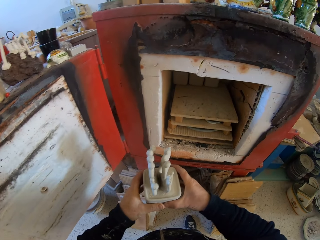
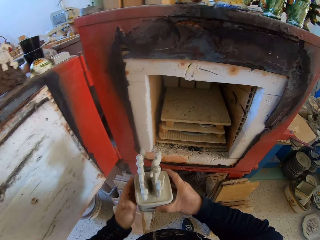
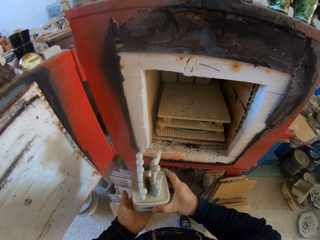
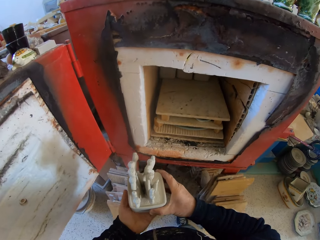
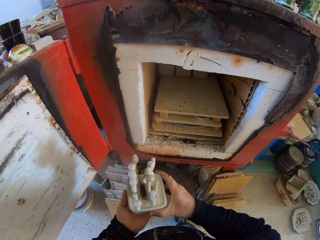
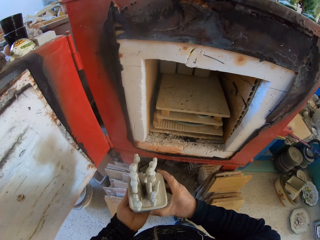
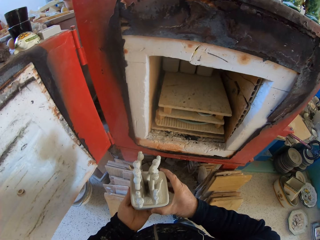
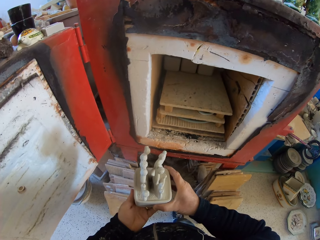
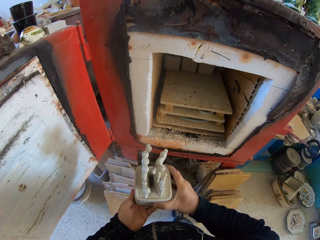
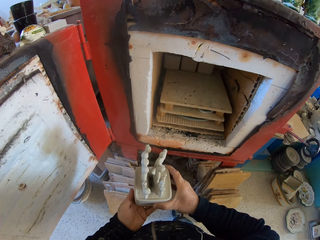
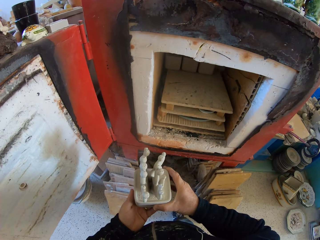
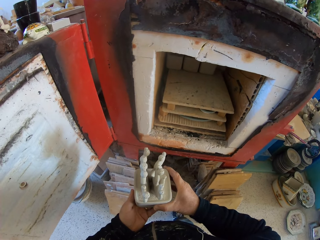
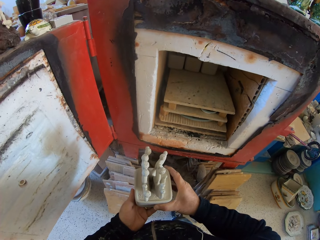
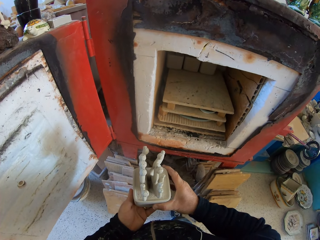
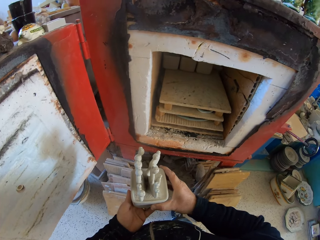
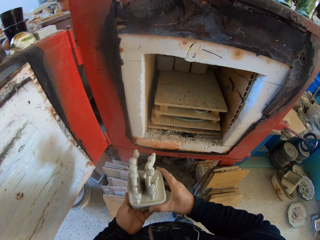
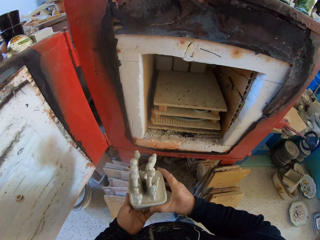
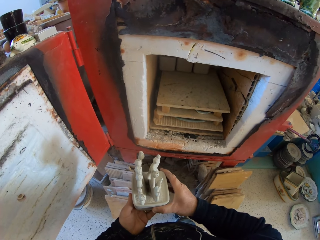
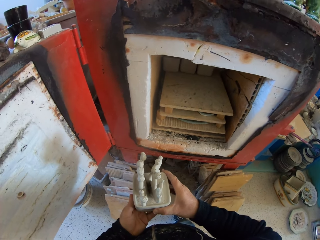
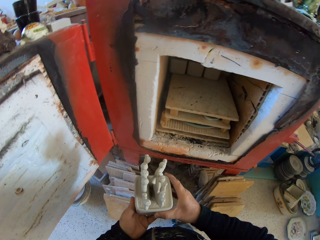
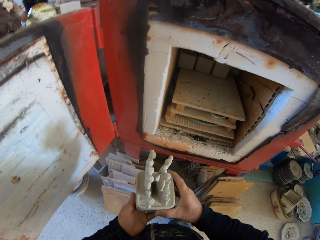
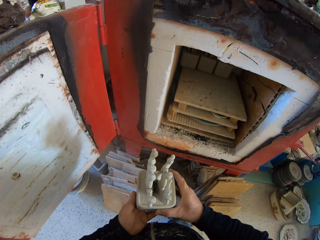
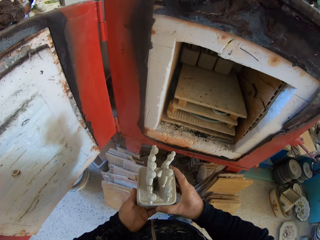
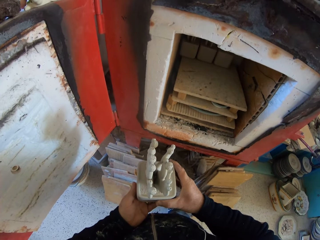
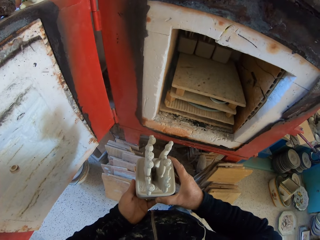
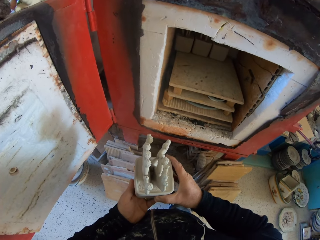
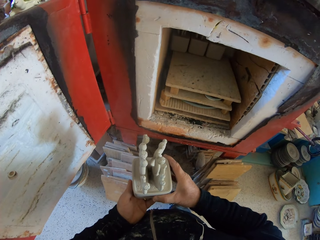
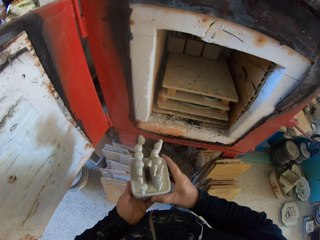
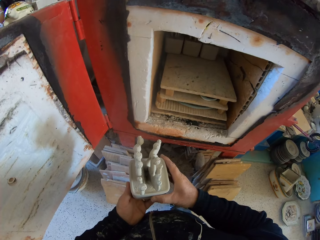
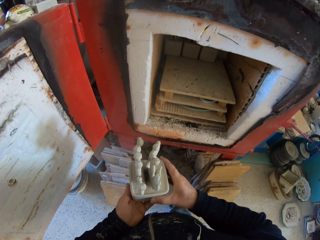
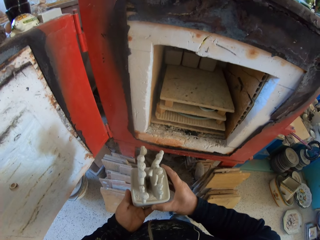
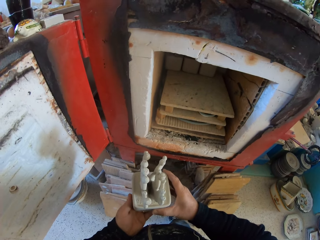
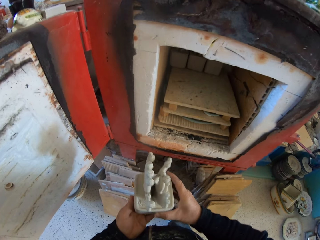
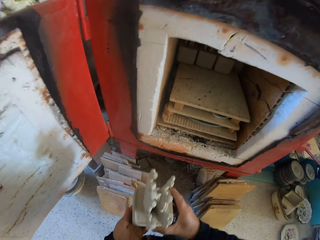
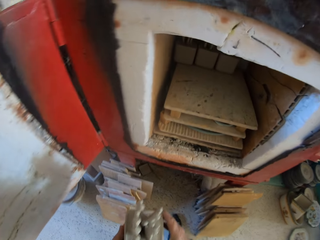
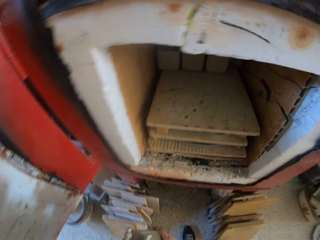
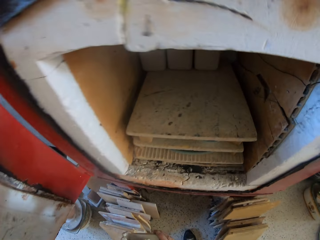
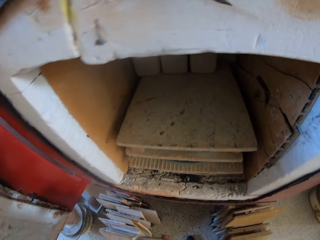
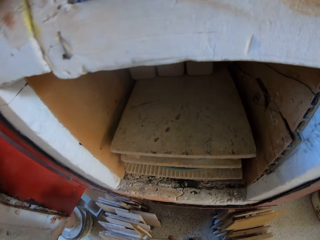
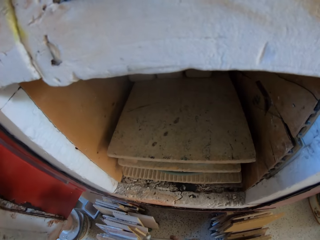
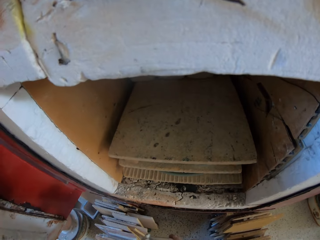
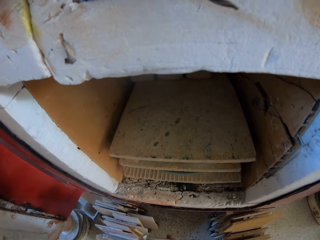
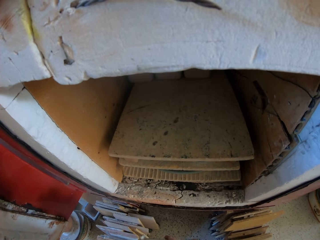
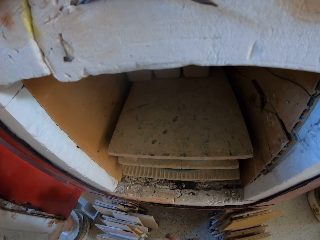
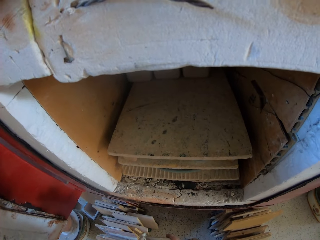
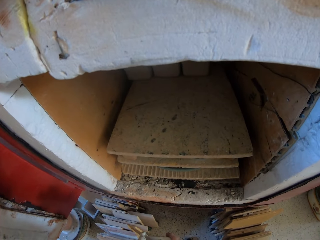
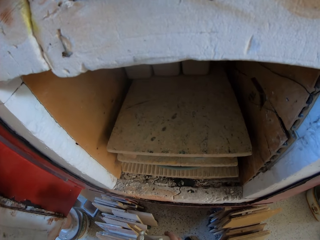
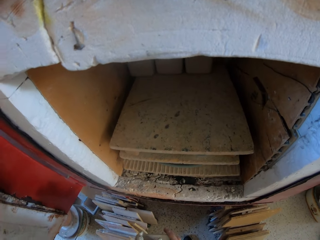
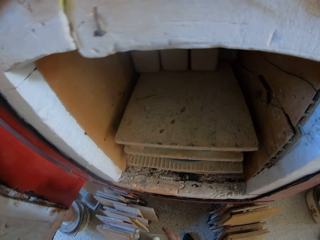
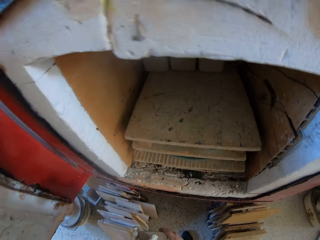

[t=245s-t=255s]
The camera wearer looks in the molding machine. They hold the carving. They look at the cabinet.

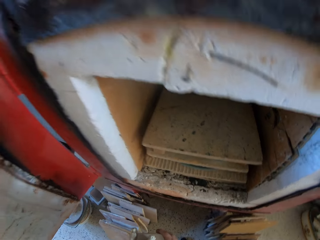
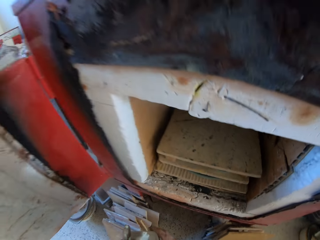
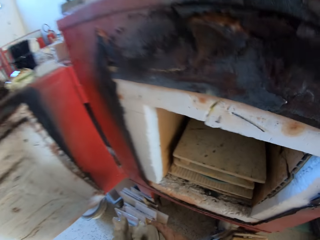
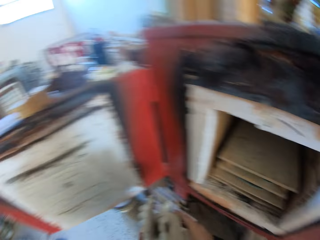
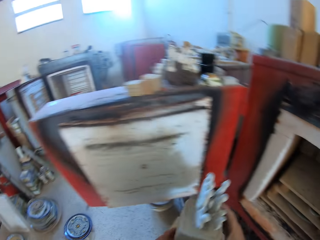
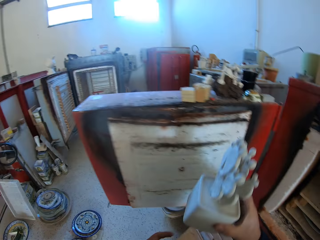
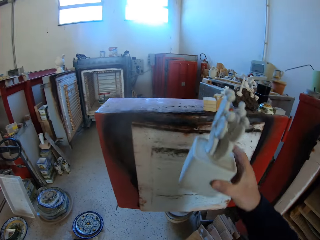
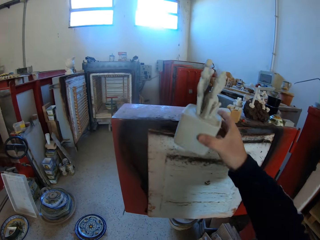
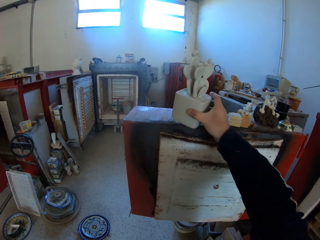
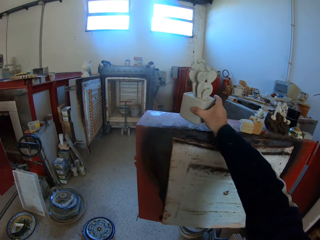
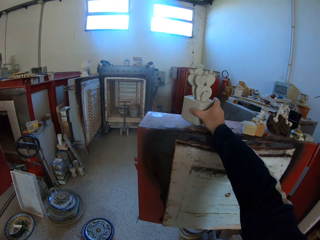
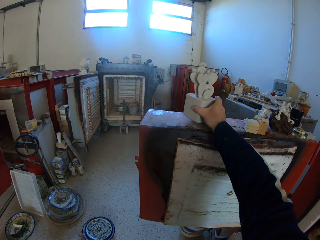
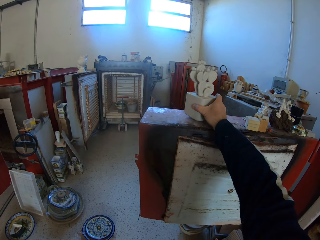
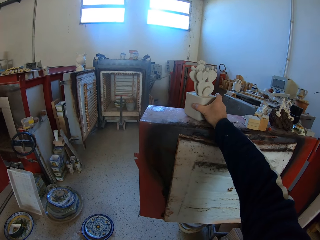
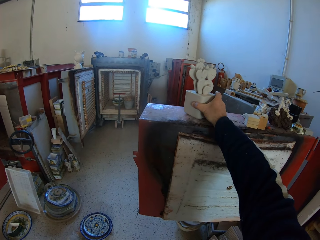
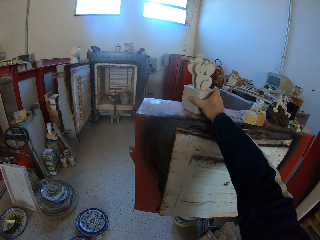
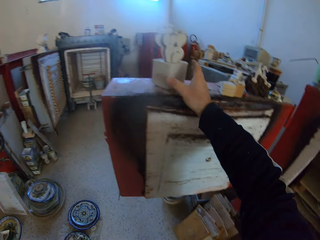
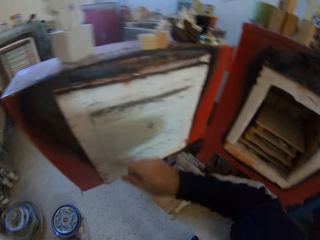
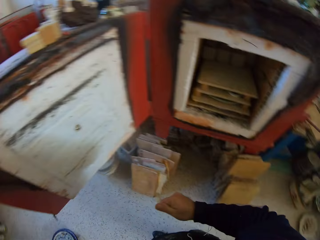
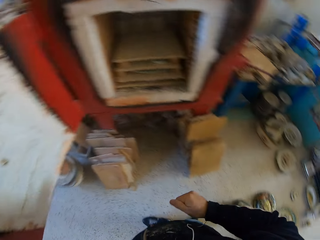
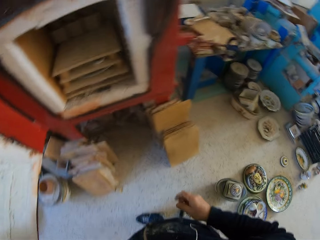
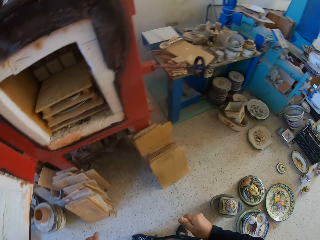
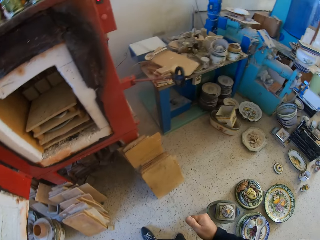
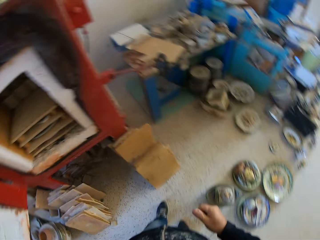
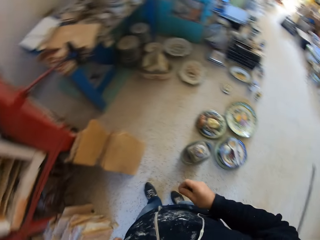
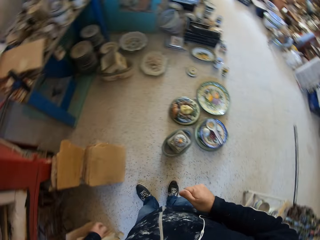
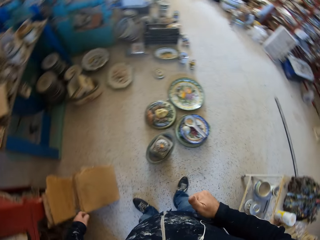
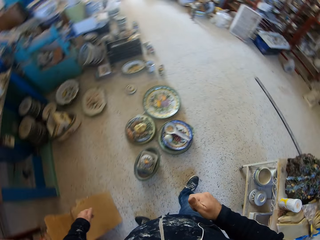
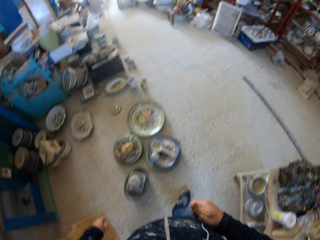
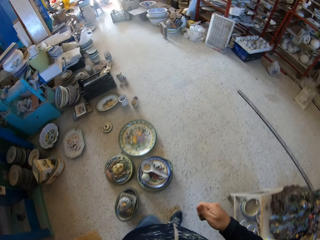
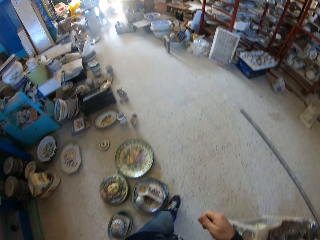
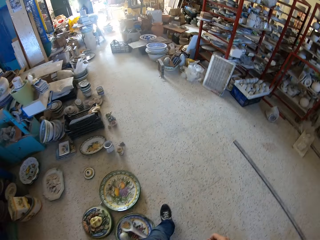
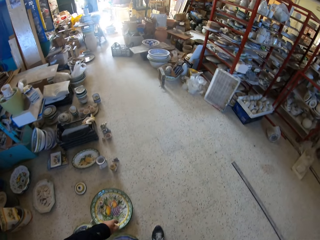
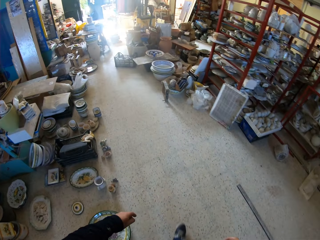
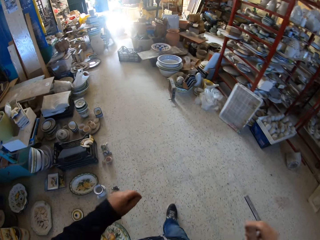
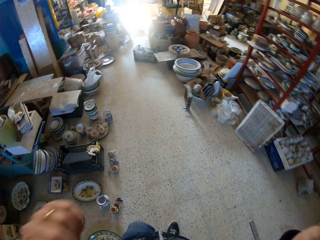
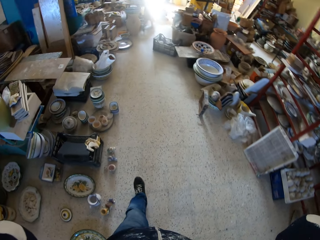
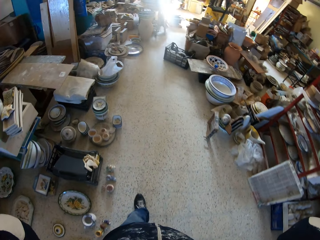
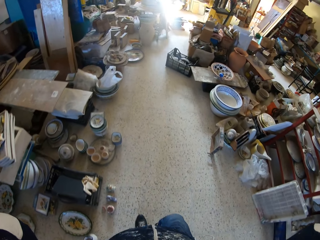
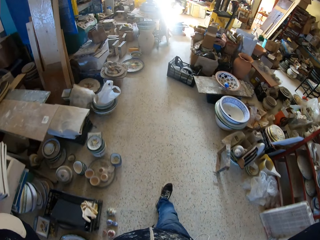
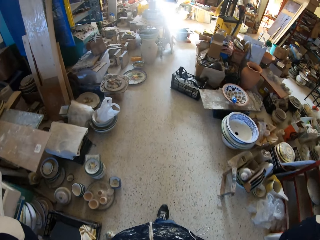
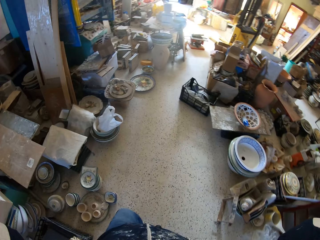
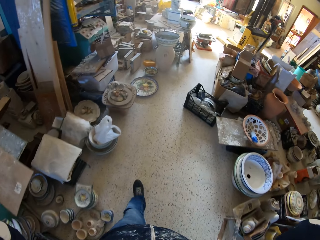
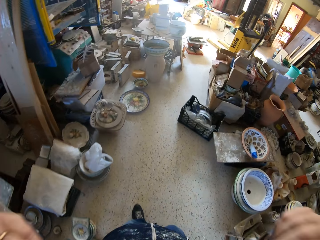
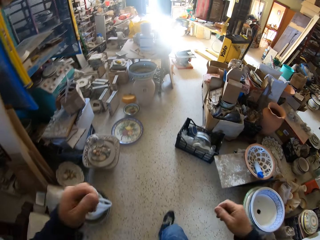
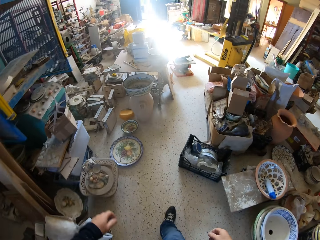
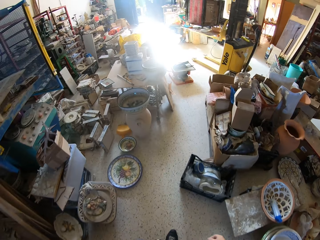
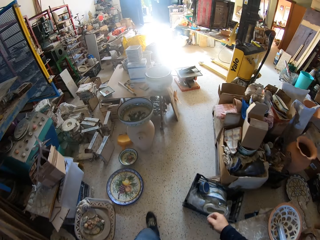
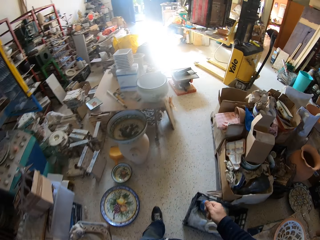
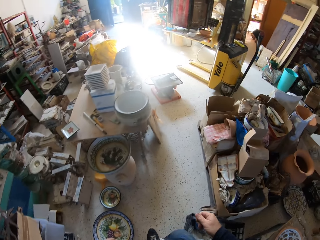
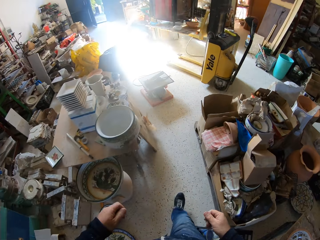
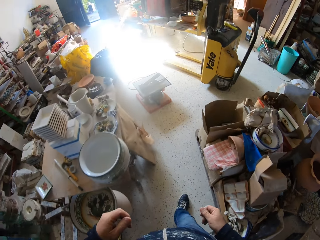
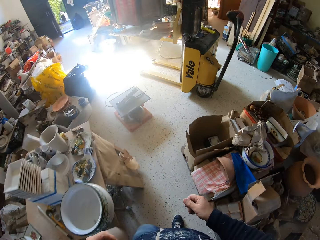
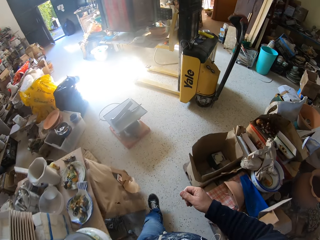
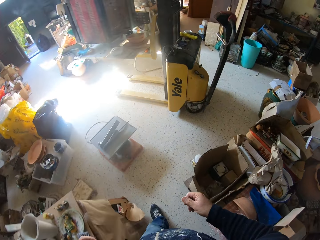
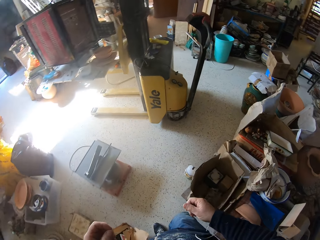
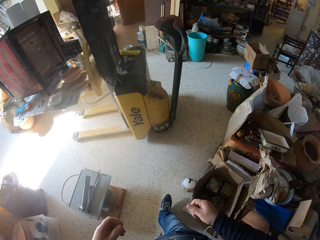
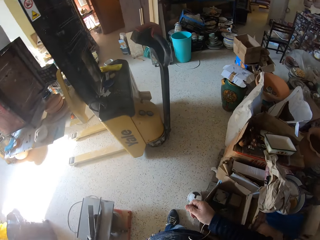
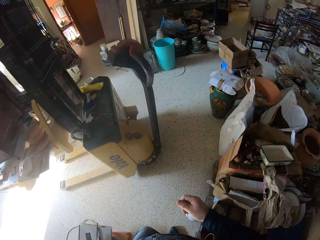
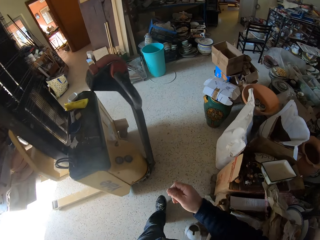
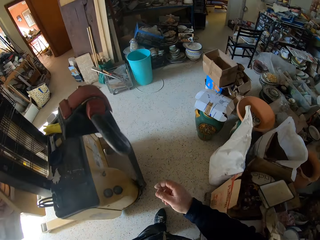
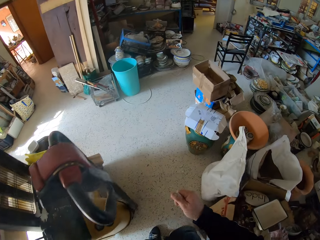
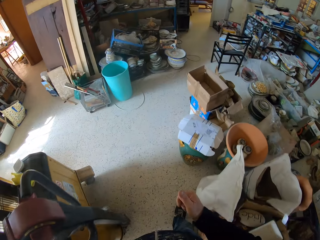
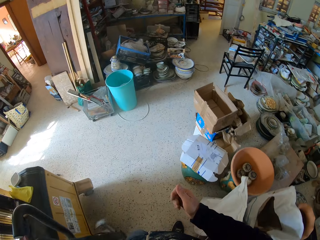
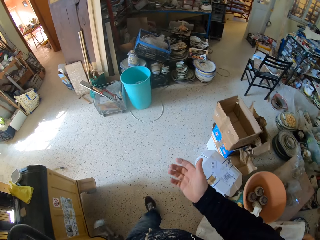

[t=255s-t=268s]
The camera wearer places the carving on the cabinet door. He looks around the workshop. He walks in the room. He lifts his hand. He walks in the room.
